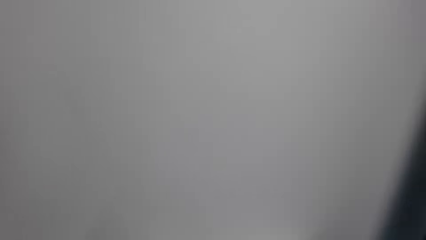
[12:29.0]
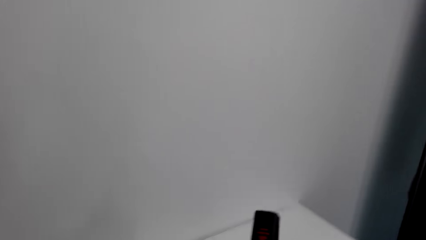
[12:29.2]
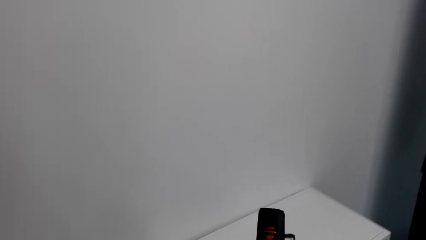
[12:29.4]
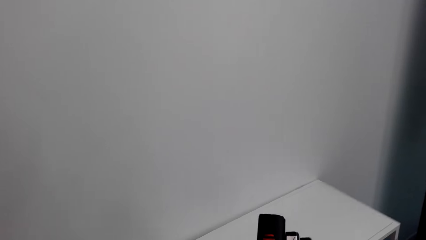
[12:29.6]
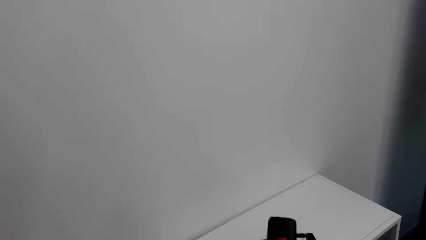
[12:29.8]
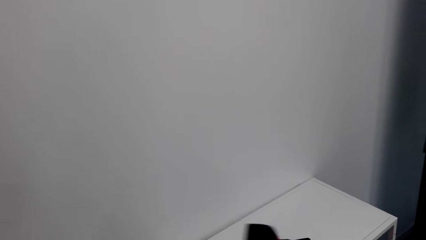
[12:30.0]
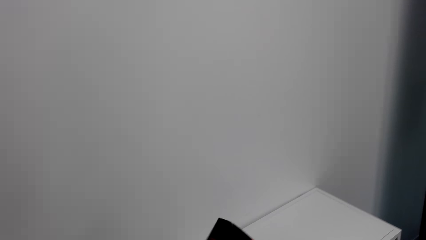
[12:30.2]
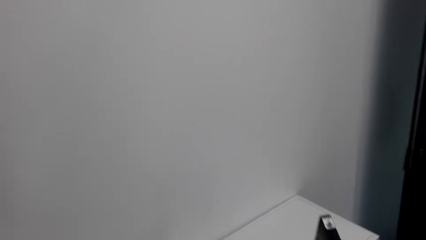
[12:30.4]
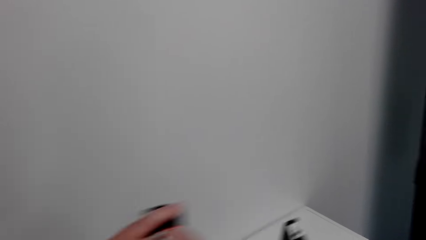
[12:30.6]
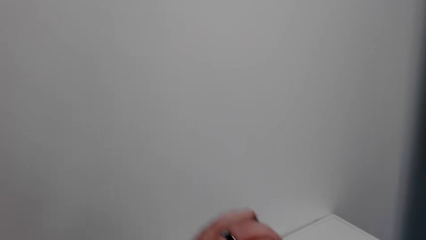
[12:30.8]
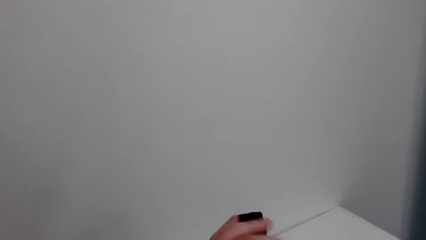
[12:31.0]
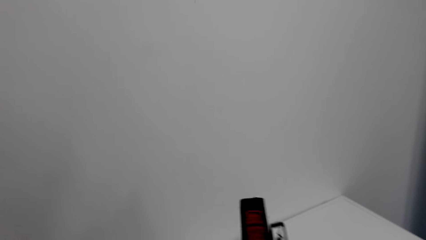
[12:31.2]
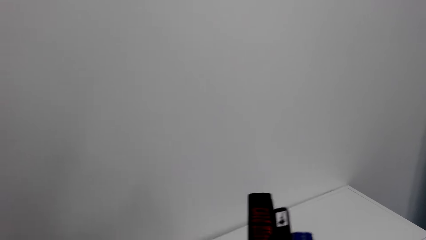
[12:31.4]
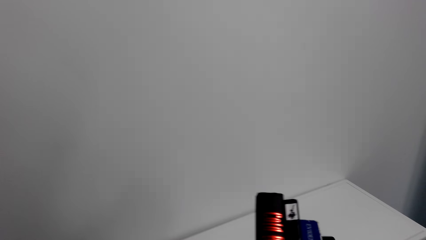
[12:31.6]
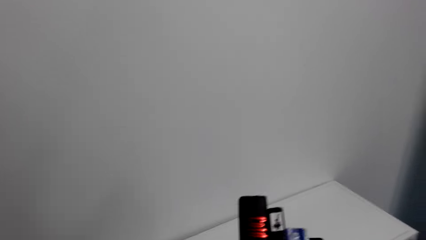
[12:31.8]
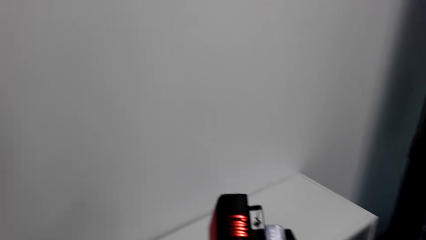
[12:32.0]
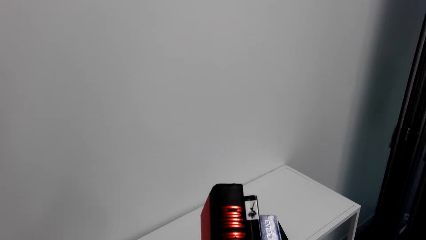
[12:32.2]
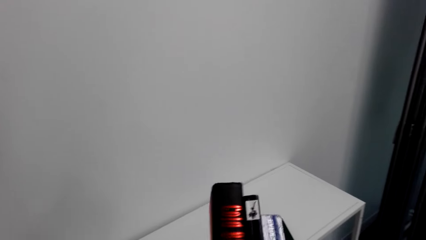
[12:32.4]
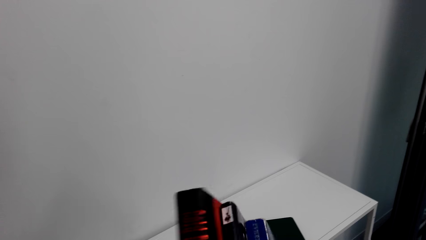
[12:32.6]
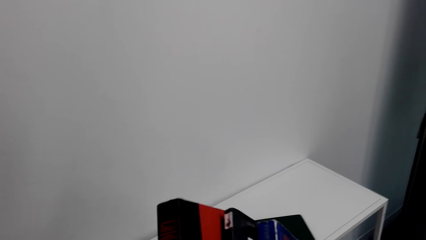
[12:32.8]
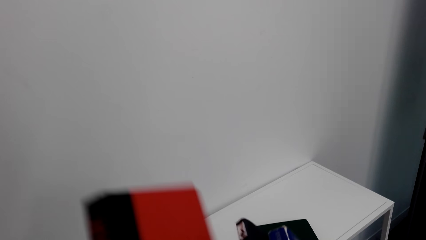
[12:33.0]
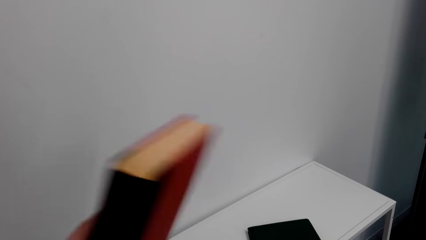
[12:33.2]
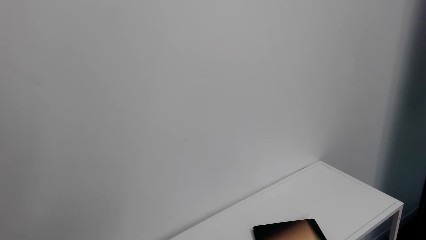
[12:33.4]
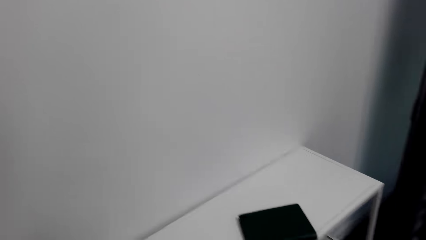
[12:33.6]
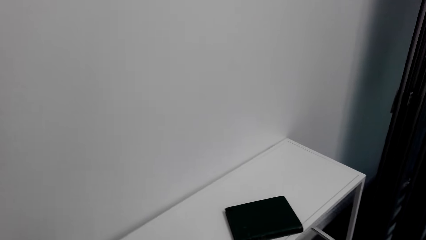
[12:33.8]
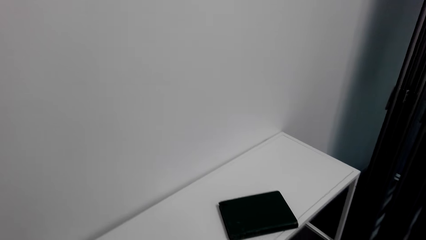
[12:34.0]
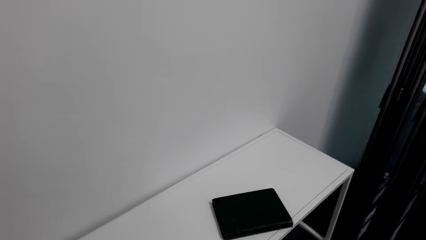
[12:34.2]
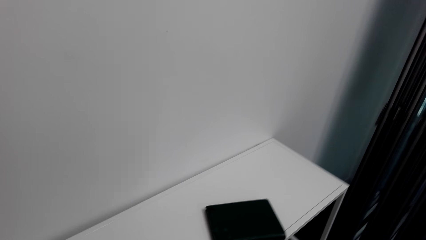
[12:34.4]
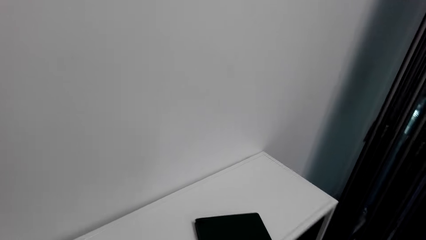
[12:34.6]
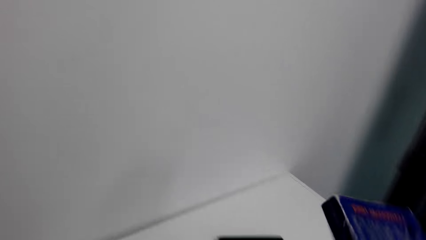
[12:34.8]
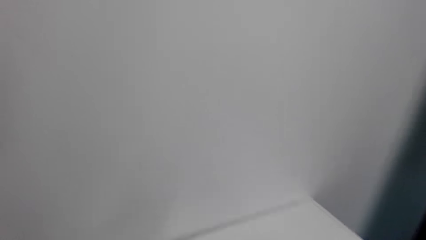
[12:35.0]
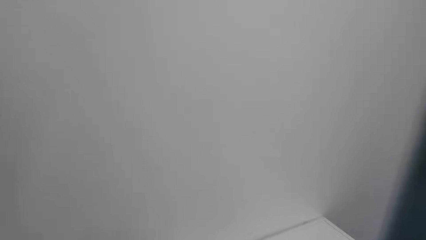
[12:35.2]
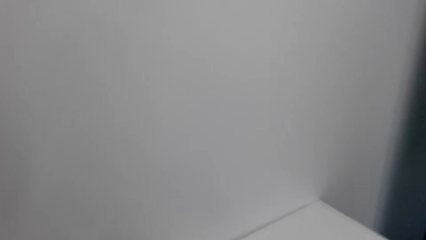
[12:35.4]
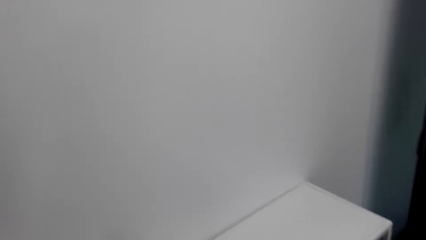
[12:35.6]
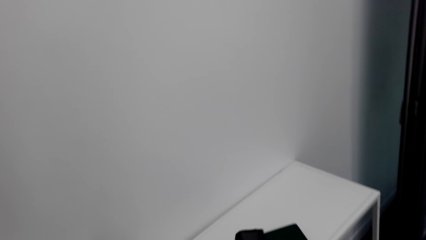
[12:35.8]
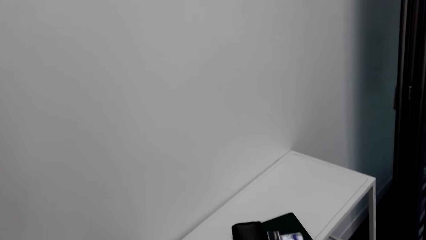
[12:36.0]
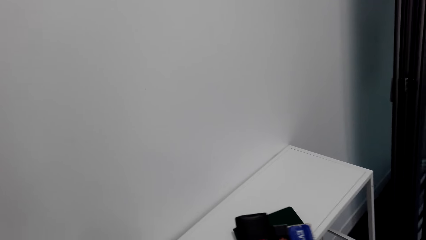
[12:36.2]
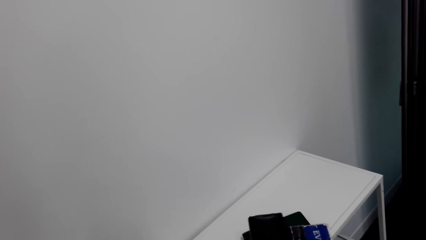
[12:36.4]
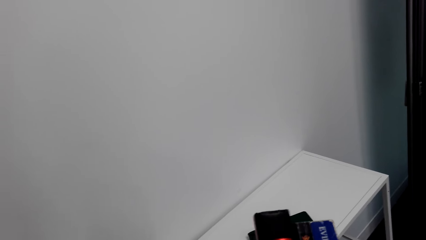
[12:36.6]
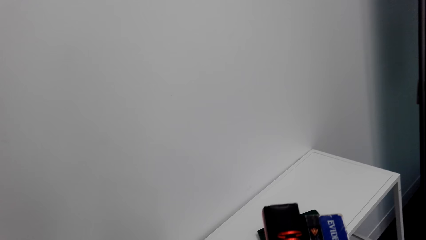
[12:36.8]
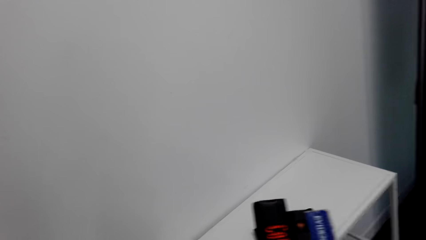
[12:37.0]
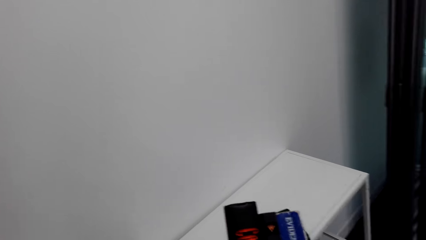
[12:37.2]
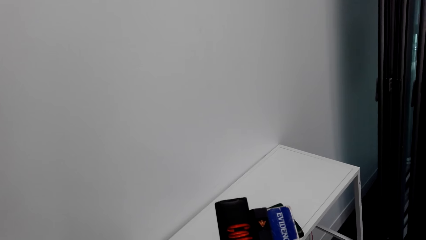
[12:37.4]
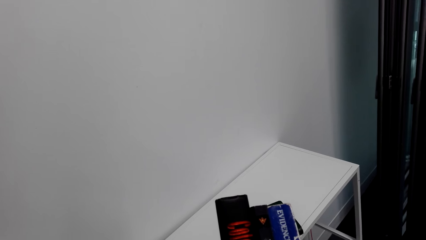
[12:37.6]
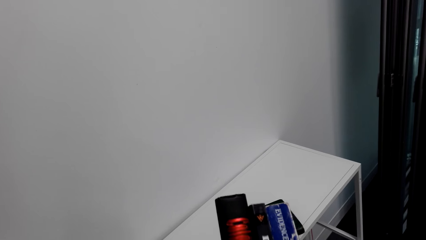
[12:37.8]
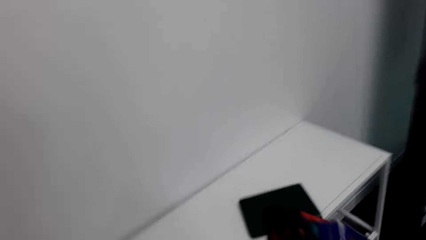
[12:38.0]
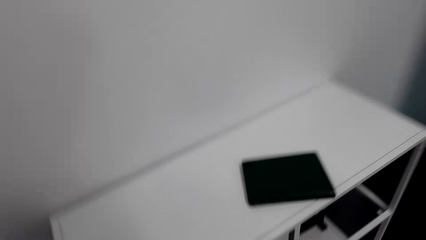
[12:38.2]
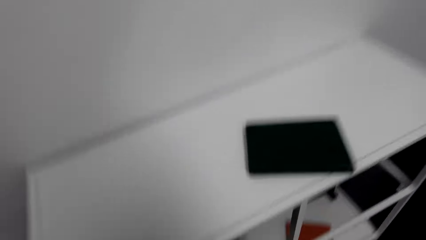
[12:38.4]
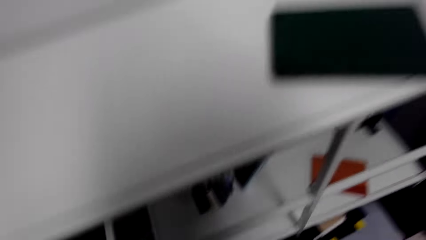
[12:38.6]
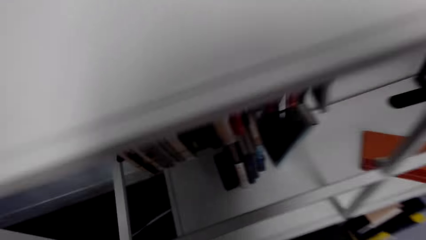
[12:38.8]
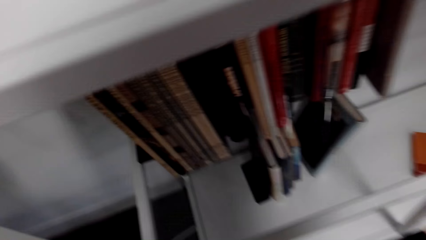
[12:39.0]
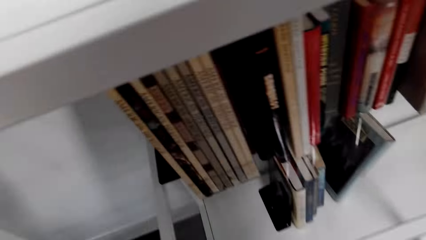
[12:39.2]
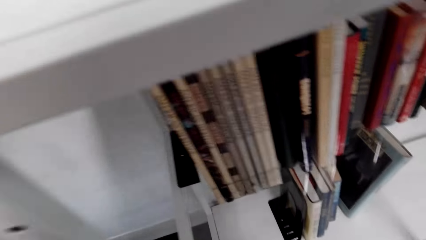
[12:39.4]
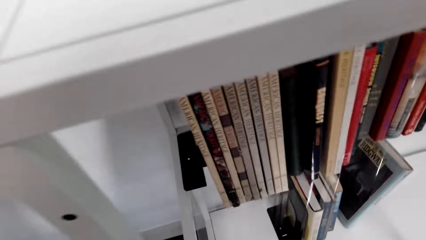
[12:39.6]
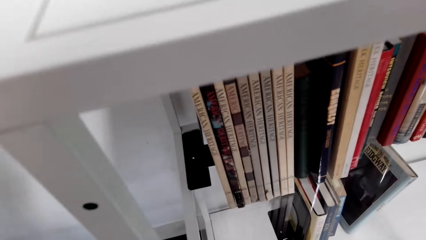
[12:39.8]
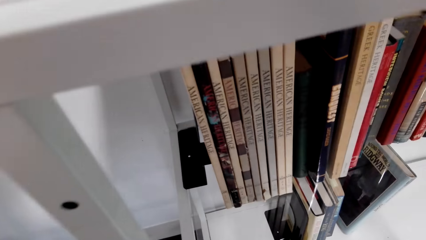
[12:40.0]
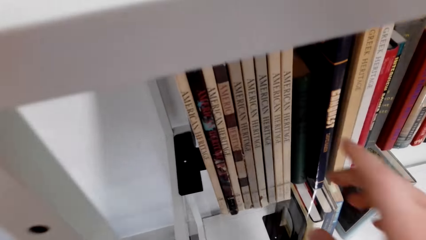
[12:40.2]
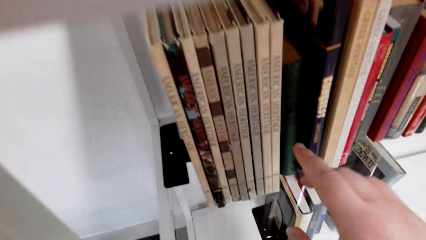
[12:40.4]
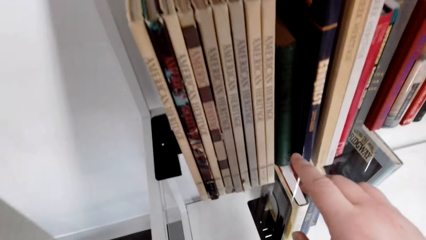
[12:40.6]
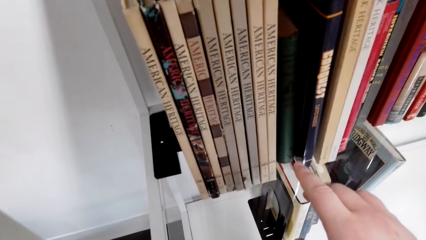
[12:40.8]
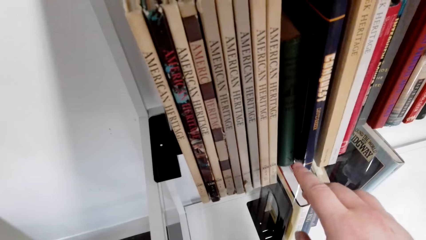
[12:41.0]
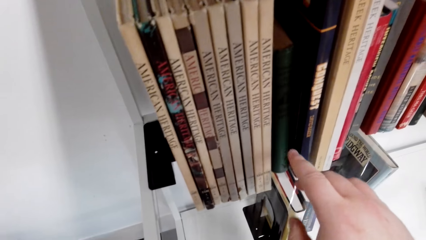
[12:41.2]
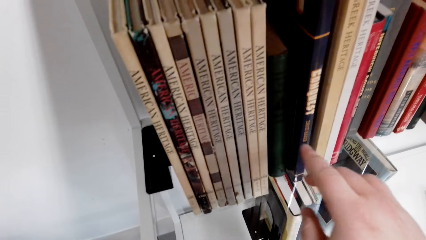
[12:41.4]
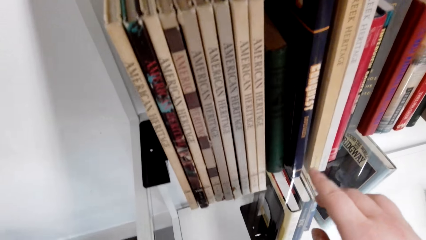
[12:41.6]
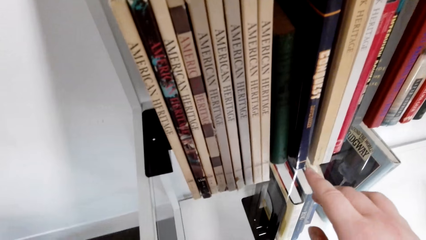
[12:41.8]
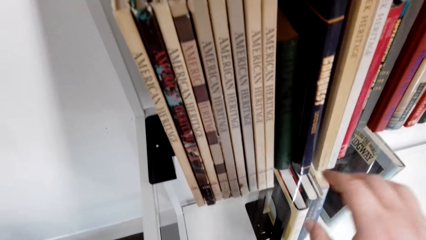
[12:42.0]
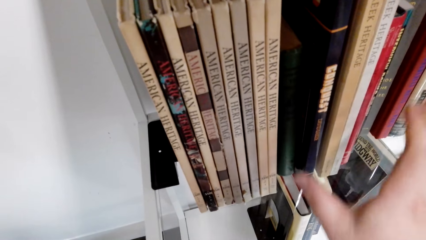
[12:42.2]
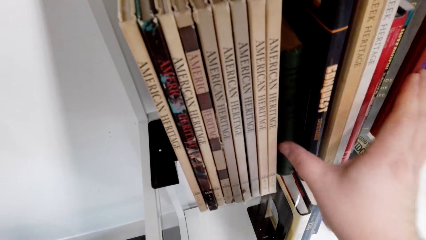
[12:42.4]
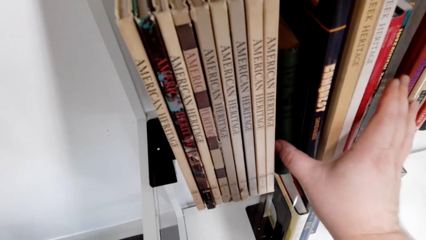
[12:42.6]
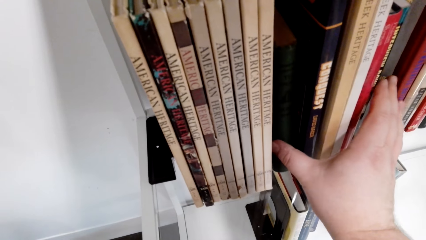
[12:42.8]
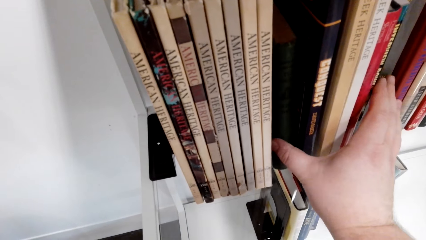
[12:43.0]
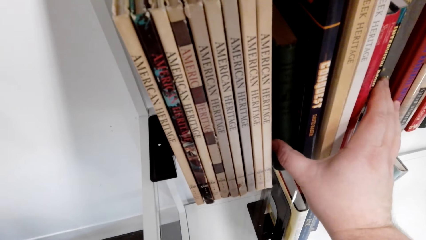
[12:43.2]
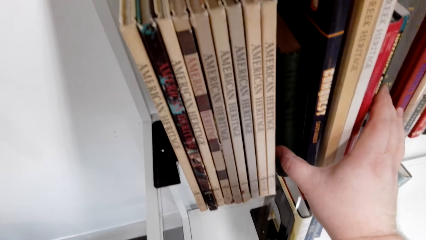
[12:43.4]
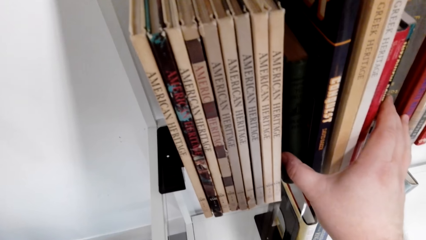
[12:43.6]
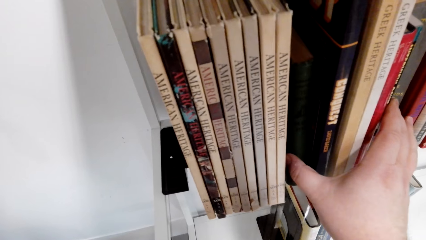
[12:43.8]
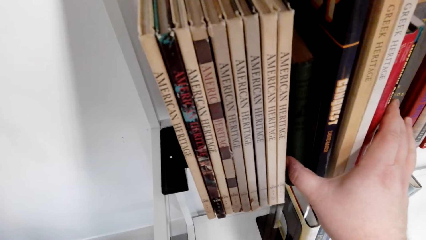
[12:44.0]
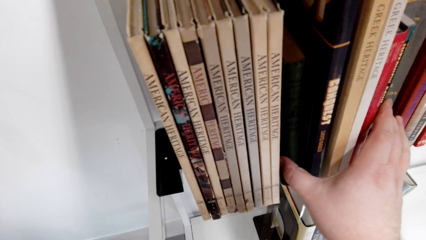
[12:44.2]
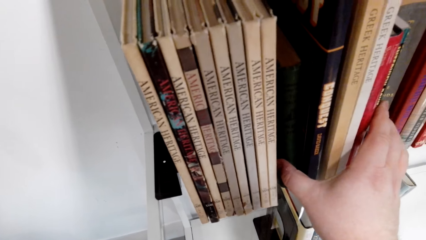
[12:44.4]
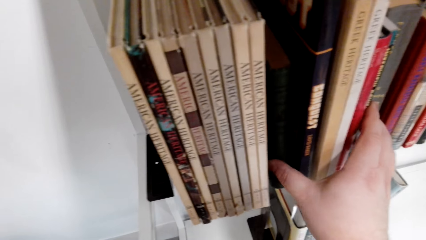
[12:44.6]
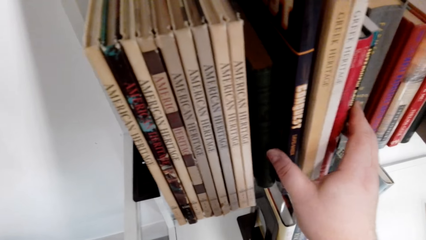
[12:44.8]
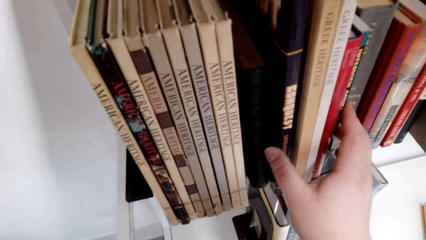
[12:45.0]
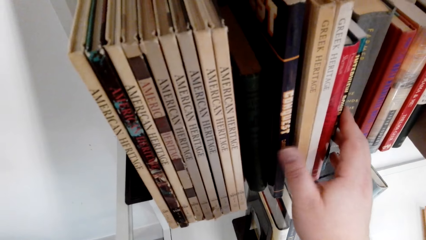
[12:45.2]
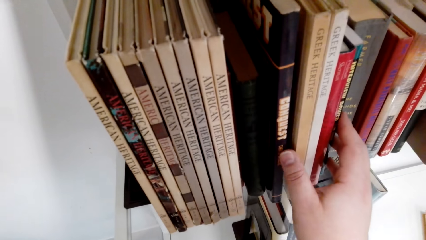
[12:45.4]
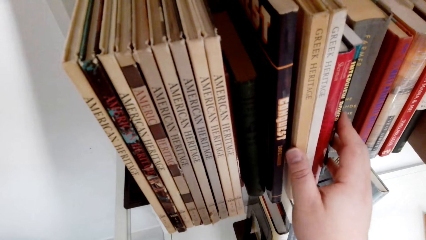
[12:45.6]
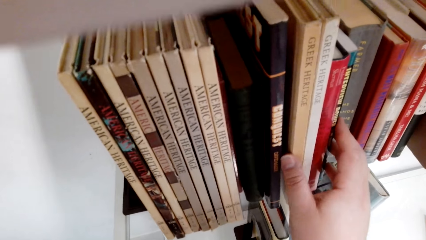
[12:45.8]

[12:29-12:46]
The camera wearer looks at the books. They hold three books in the hand. They look at the books on the bookshelf. They point at a book on the shelf.
